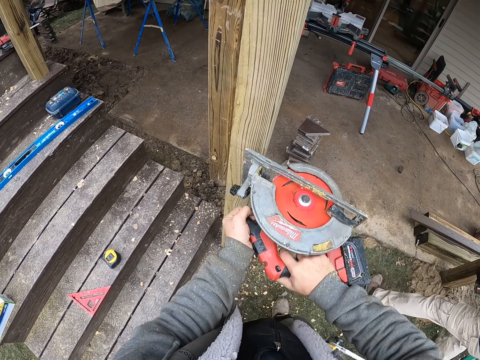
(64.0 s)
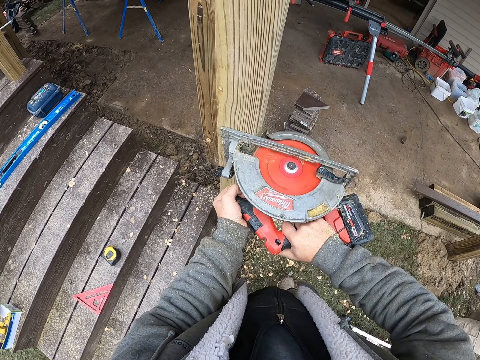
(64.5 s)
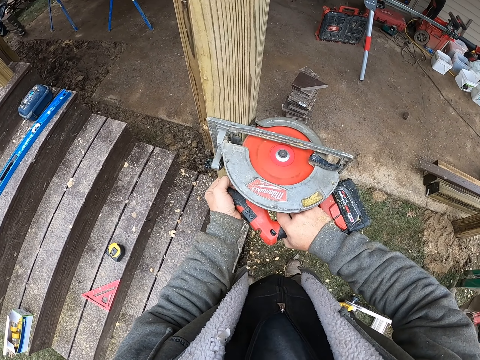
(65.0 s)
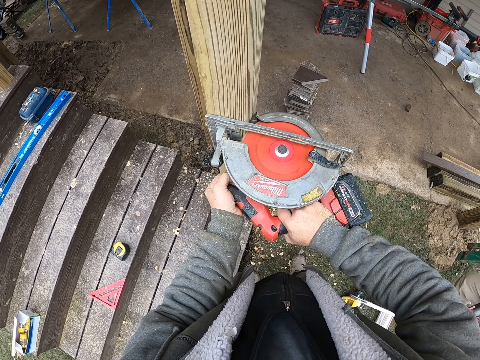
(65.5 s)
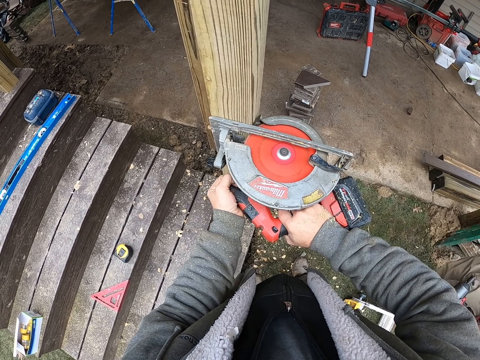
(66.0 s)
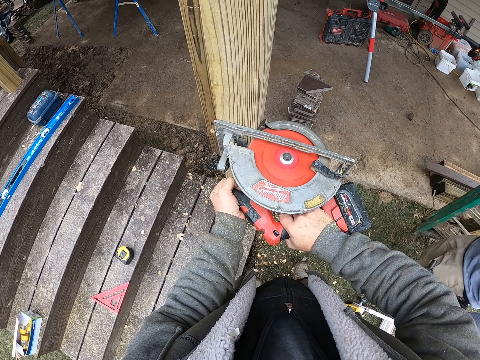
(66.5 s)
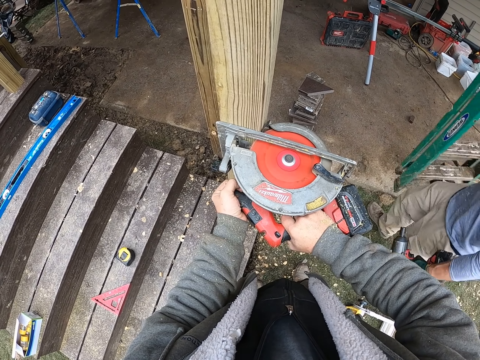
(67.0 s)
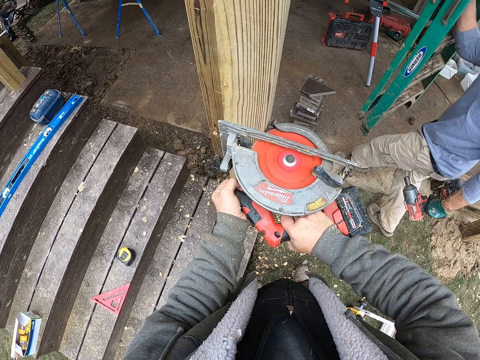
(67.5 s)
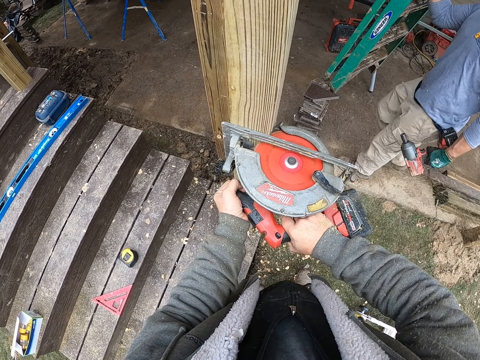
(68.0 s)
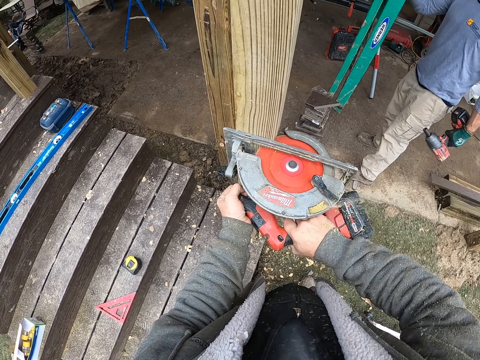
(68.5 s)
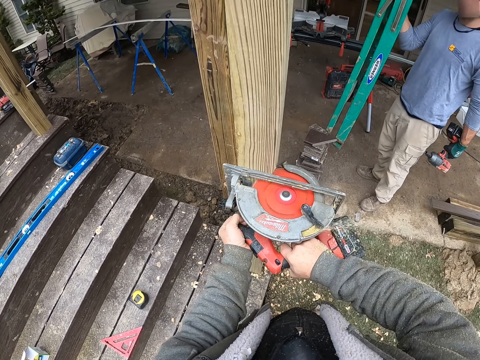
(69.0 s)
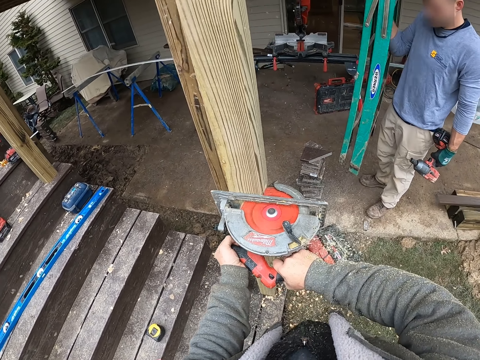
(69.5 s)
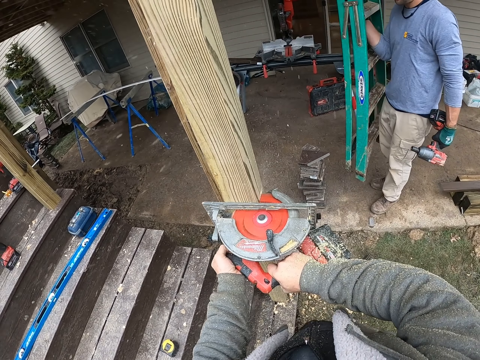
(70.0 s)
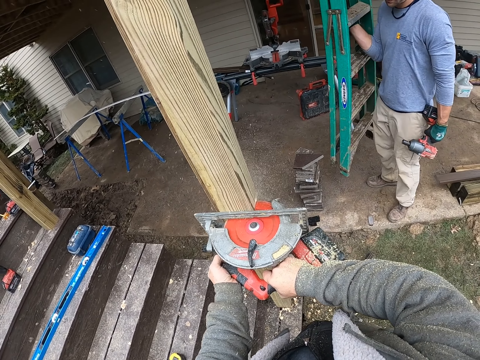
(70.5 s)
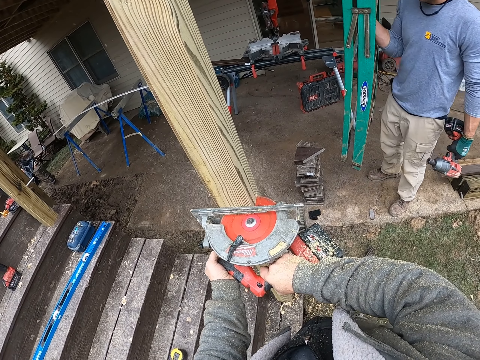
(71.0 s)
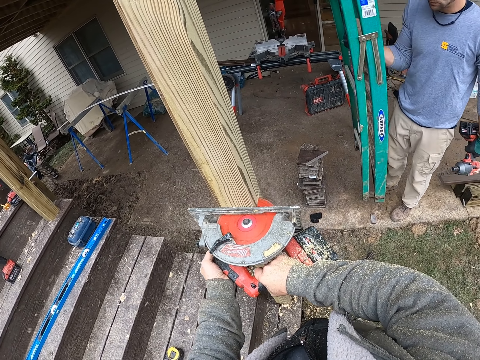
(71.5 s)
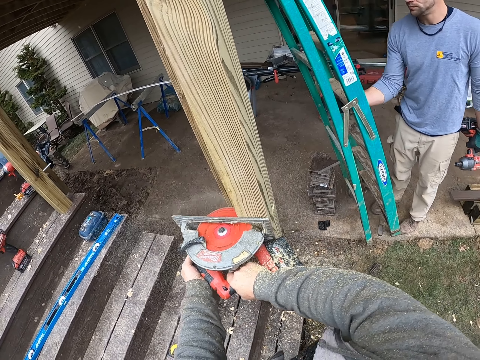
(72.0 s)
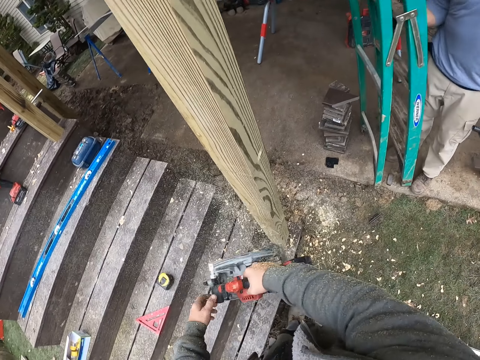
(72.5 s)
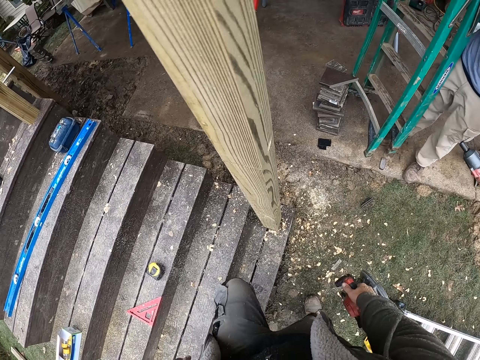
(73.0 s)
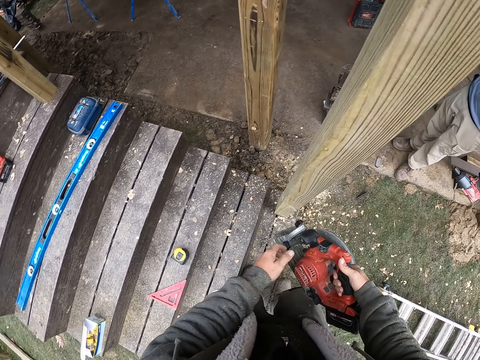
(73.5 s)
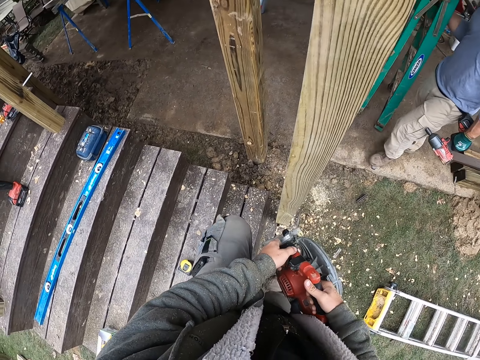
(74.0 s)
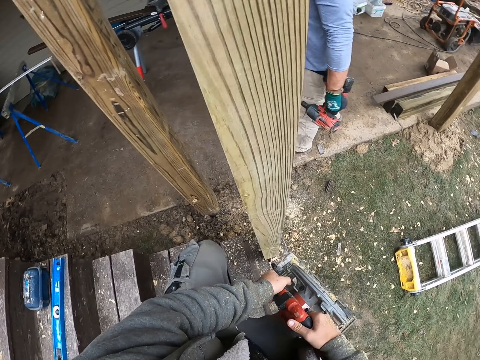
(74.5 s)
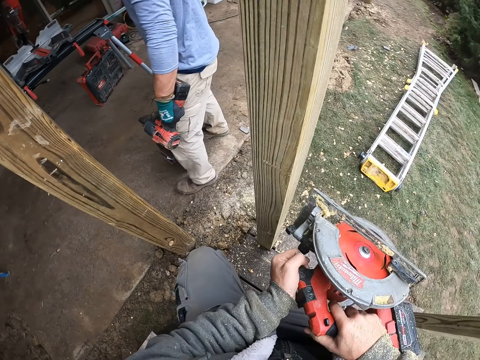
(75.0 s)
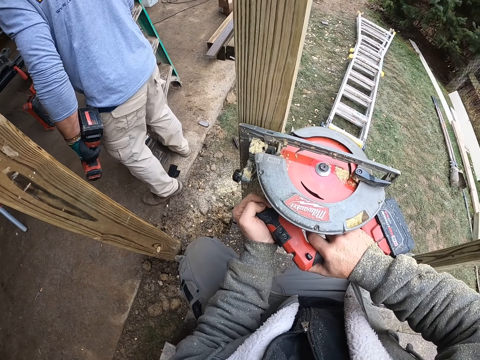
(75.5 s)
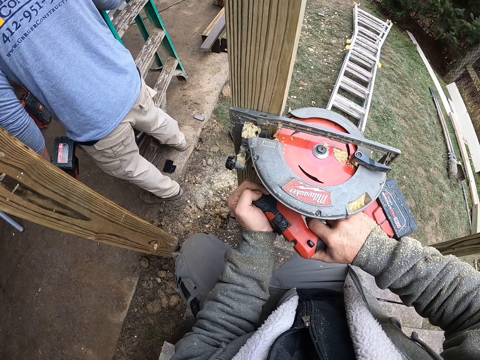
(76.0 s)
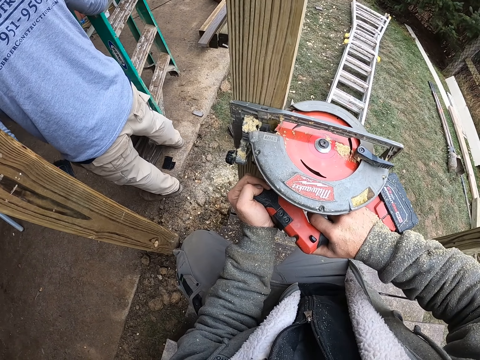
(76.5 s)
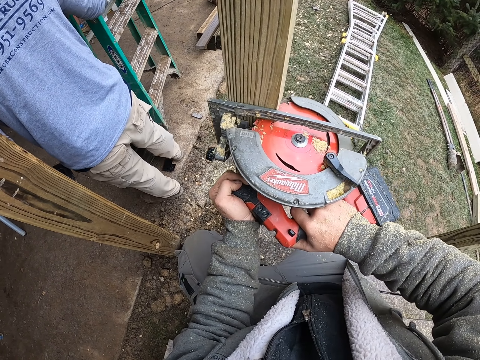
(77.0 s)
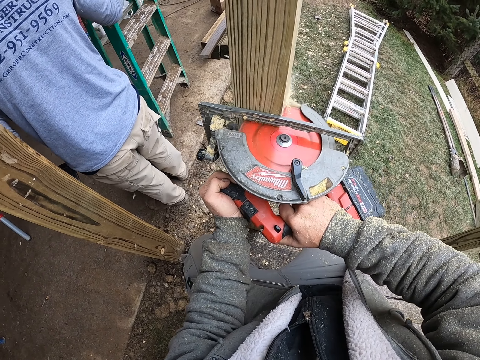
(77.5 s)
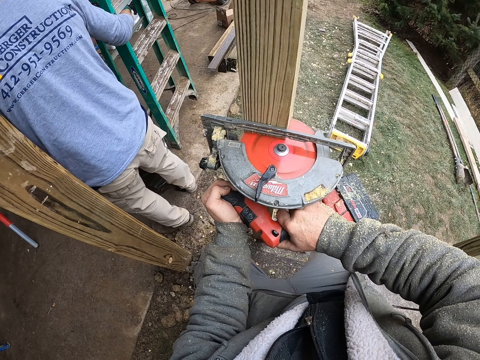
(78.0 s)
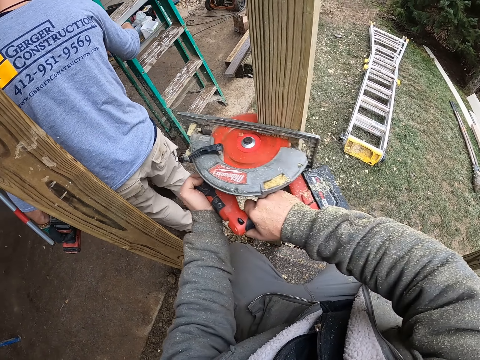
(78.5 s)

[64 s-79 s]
The camera wearer cuts the wood using the wood cutter. A person carries a ladder. The camera wearer cuts the wood using the wood cutter.

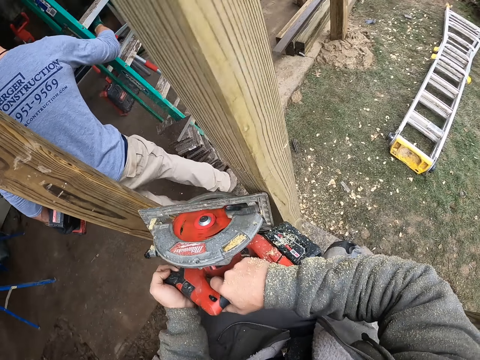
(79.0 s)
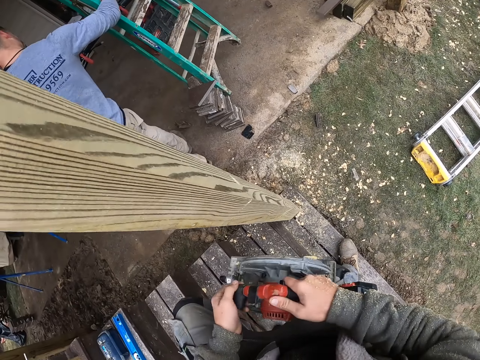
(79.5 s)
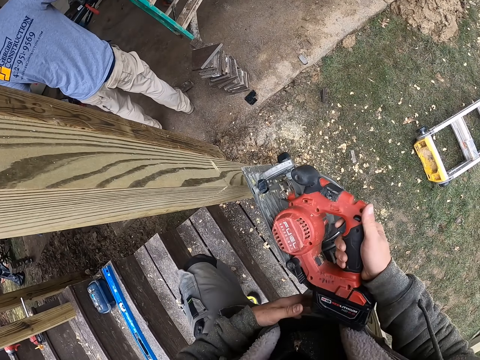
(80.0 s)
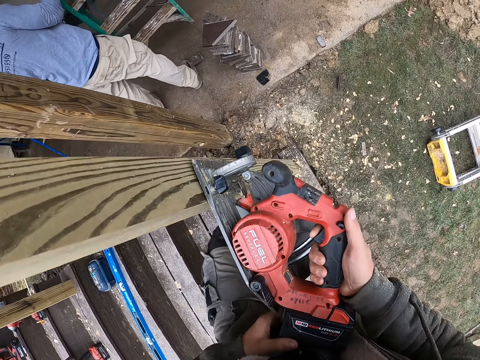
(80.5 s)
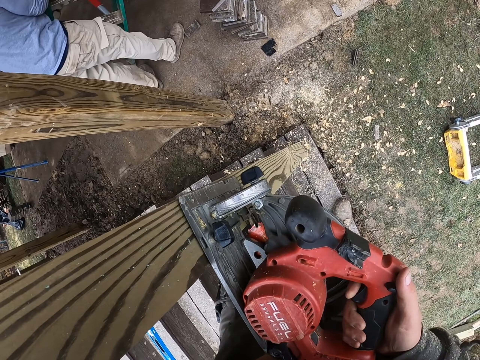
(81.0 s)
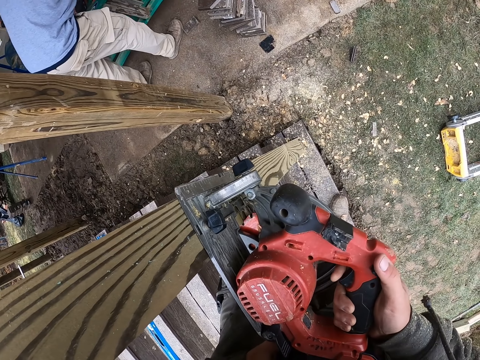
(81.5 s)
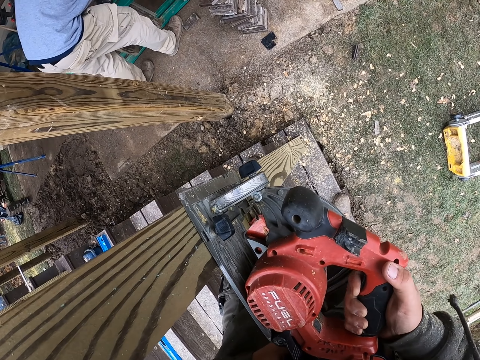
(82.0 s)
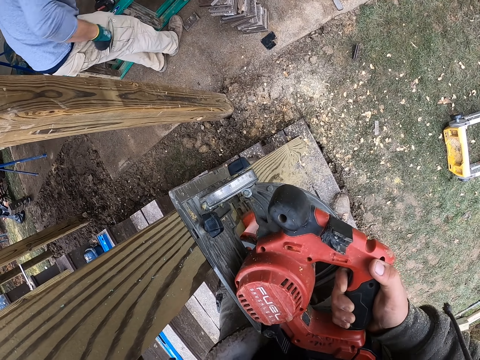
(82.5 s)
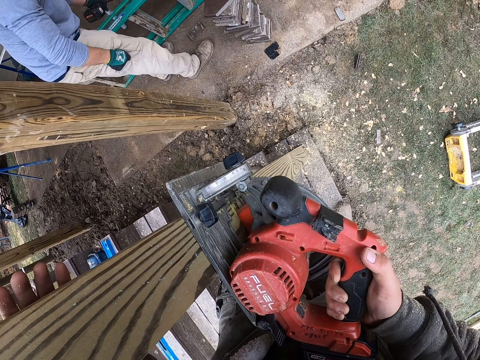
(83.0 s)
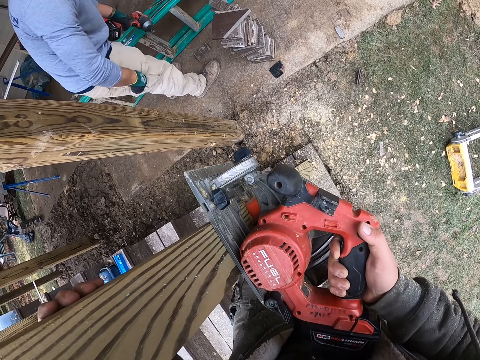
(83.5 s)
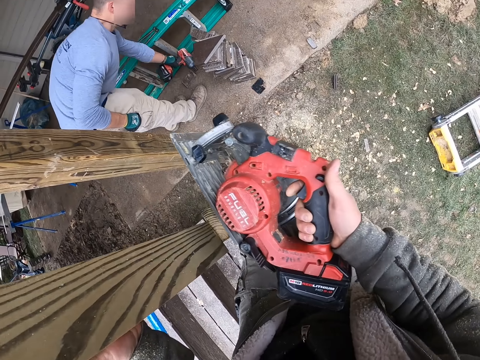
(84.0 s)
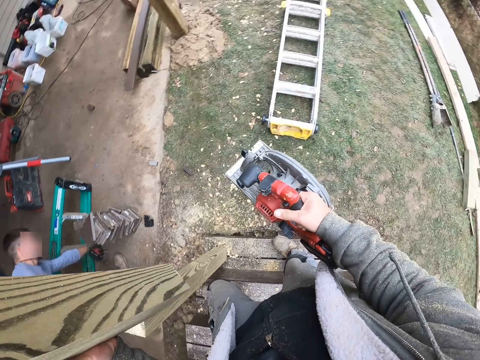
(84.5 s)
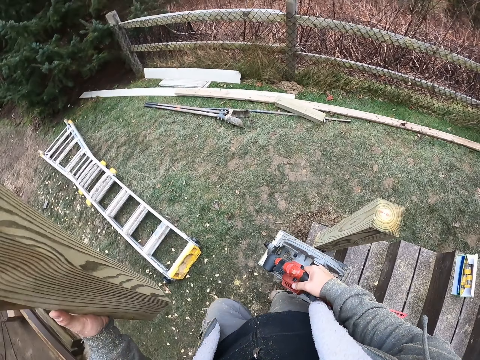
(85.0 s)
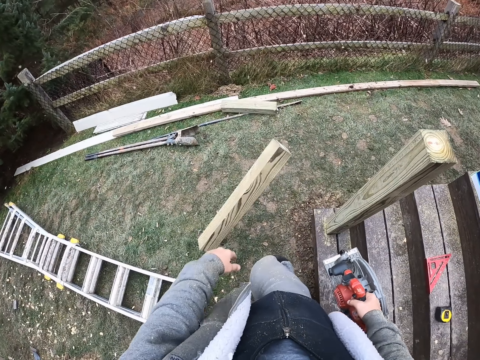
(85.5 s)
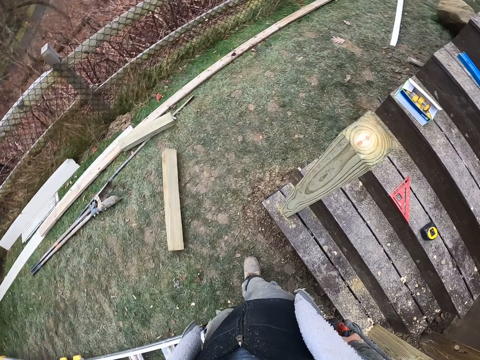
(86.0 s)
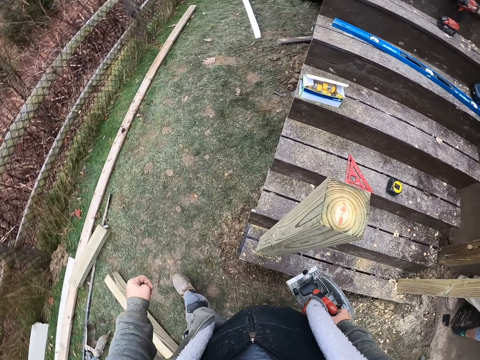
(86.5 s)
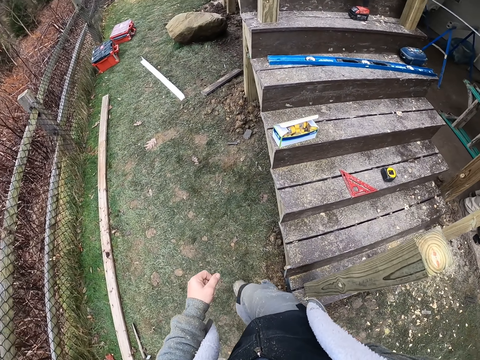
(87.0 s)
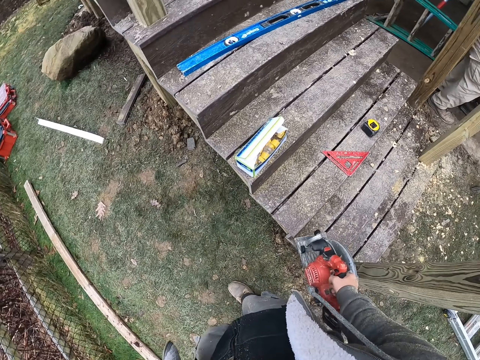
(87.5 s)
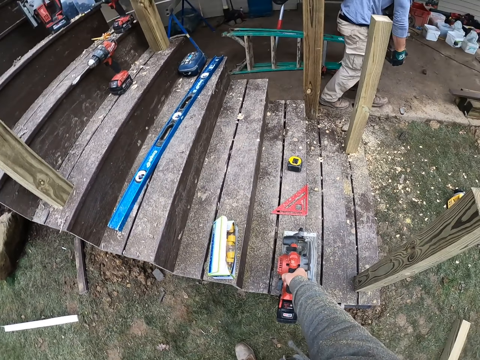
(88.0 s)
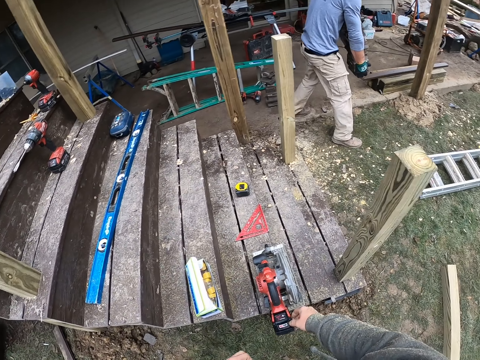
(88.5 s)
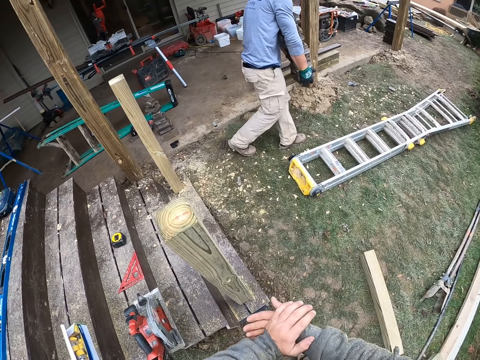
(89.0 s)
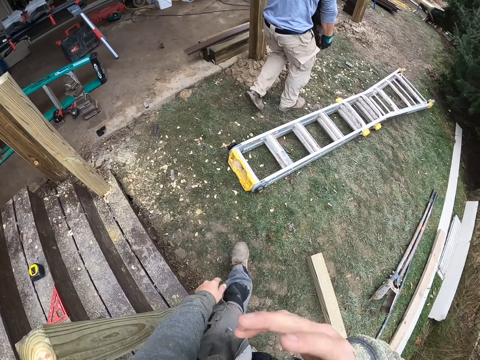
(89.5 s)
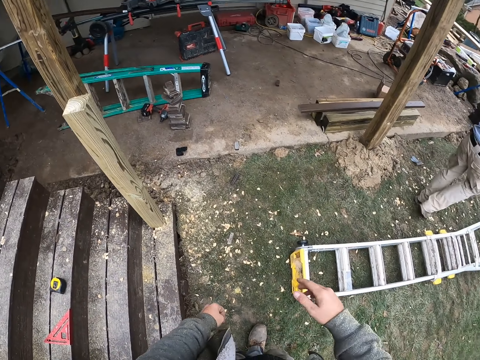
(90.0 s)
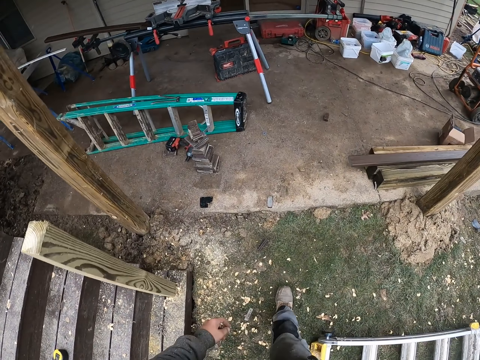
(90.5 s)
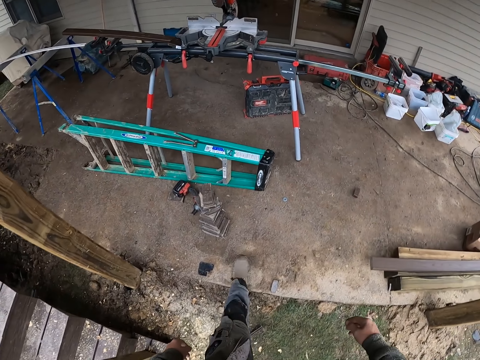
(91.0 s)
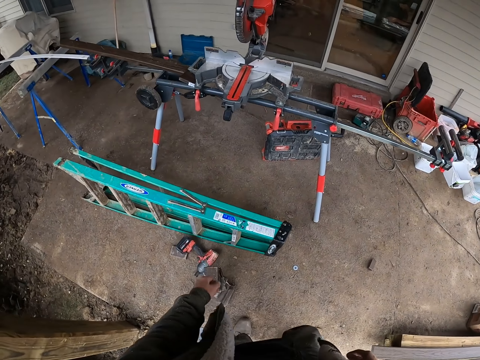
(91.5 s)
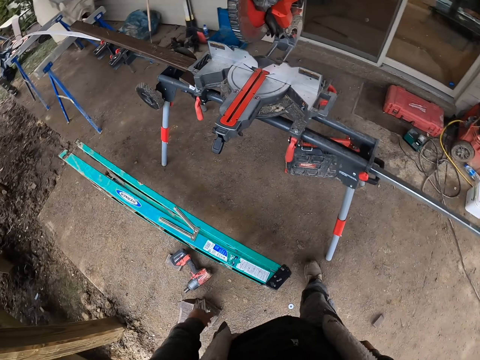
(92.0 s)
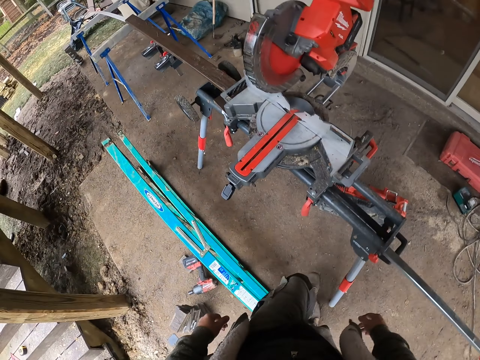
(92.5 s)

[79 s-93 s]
The camera wearer cuts the wood using the wood cutter. A person puts the ladder down. The camera wearer throws the wood to the ground. They walk. They put the wood cutter on the stairs. They rub hands together. They walk. They move towards a compound miter saw.
